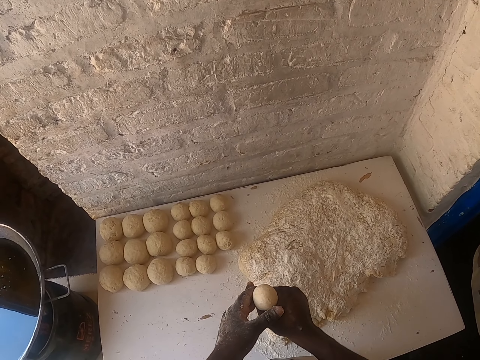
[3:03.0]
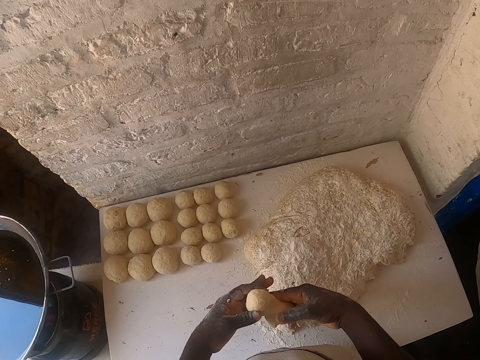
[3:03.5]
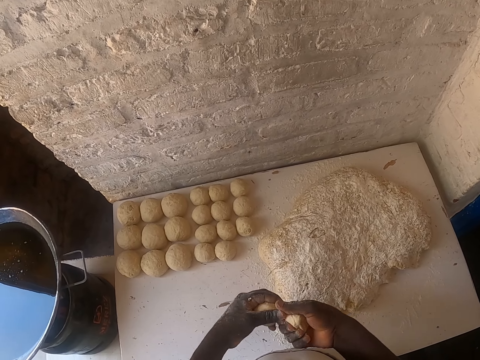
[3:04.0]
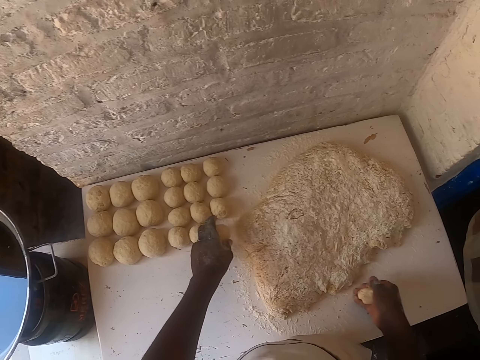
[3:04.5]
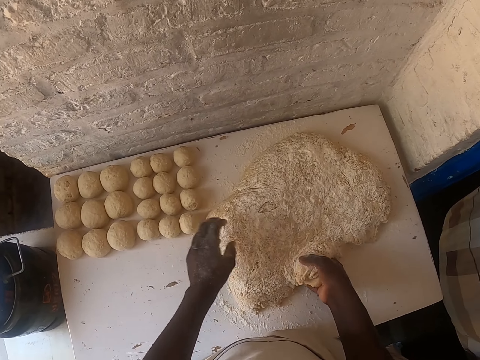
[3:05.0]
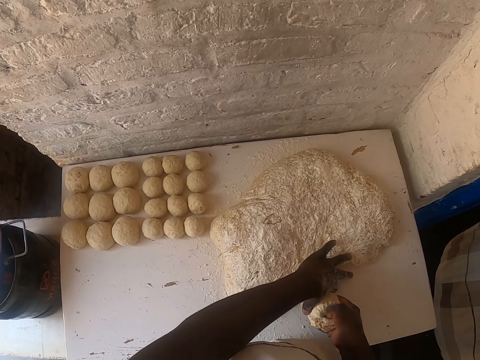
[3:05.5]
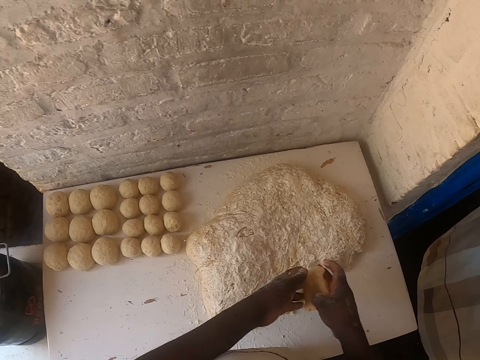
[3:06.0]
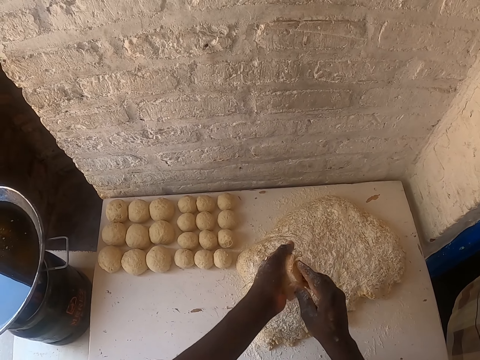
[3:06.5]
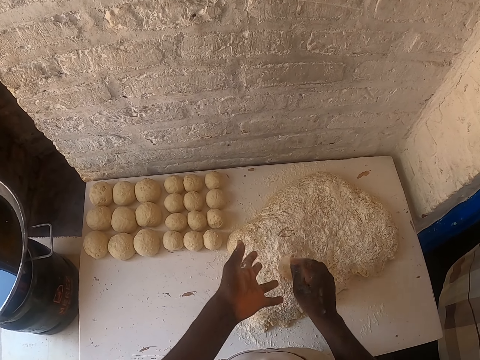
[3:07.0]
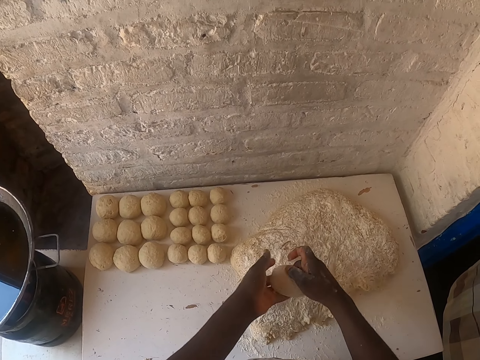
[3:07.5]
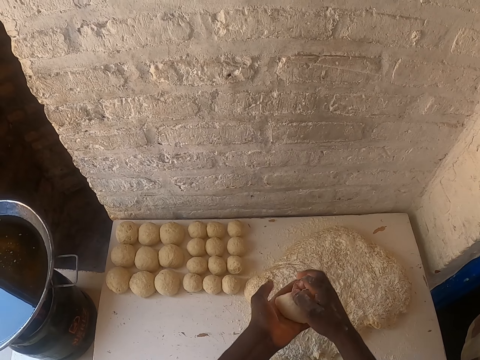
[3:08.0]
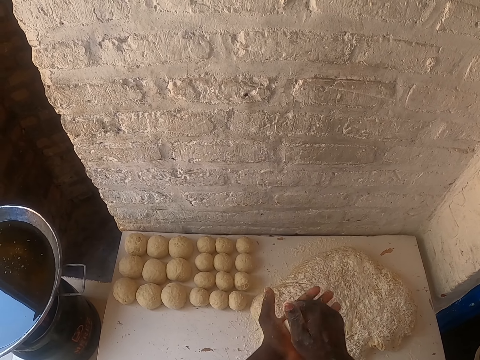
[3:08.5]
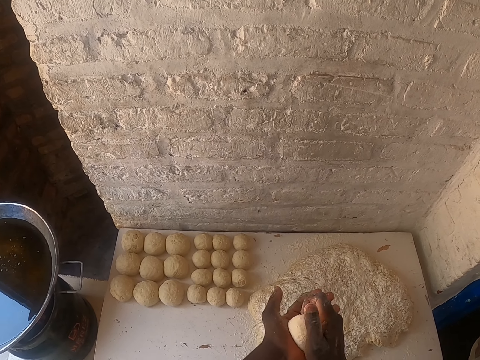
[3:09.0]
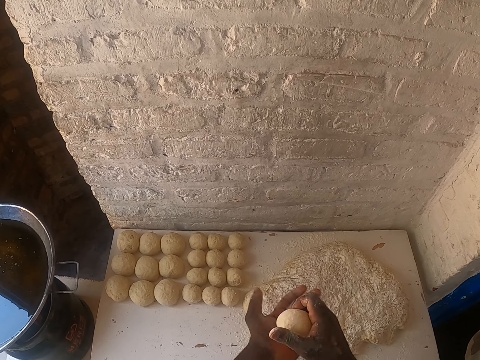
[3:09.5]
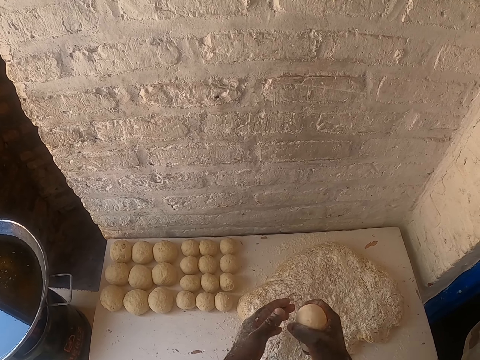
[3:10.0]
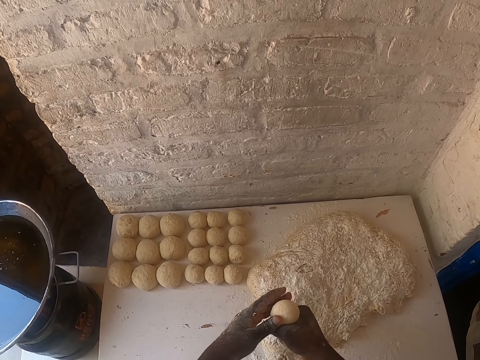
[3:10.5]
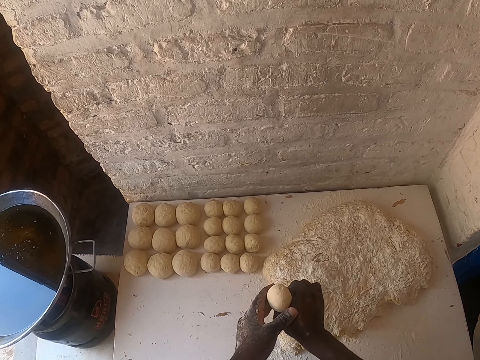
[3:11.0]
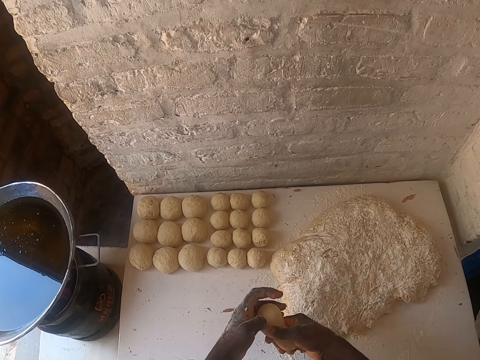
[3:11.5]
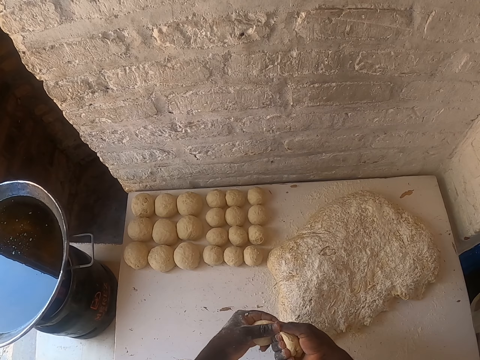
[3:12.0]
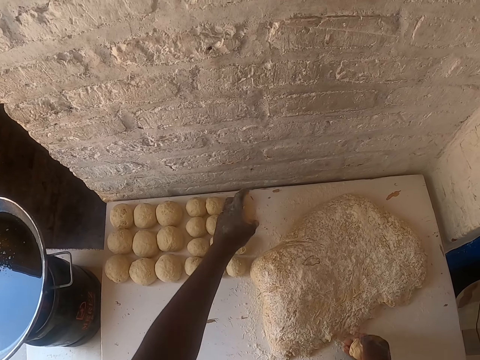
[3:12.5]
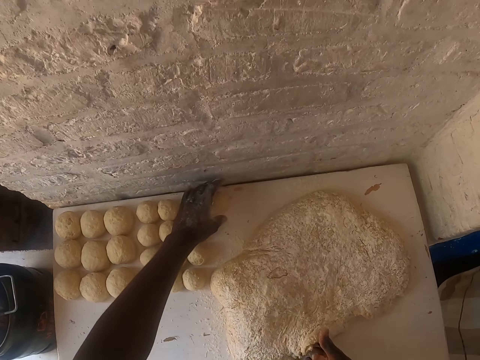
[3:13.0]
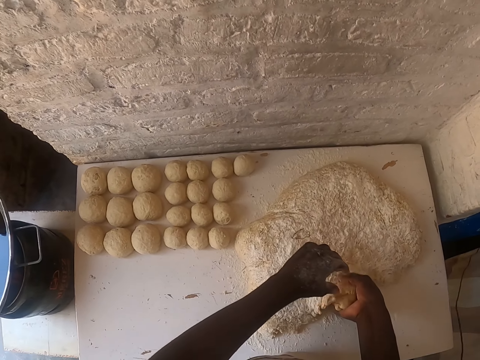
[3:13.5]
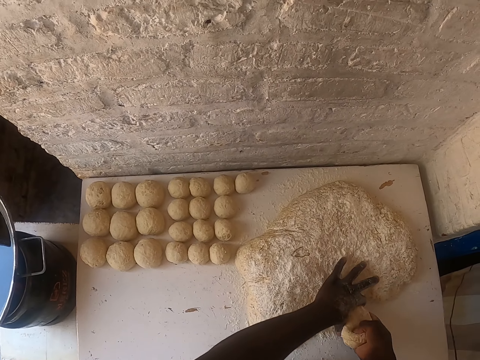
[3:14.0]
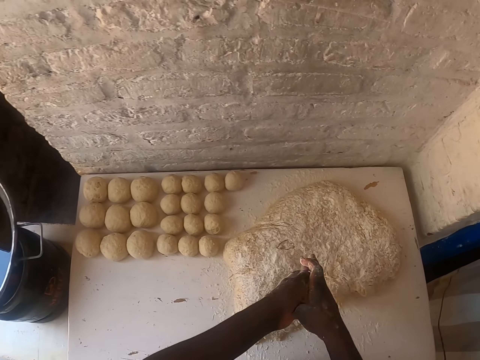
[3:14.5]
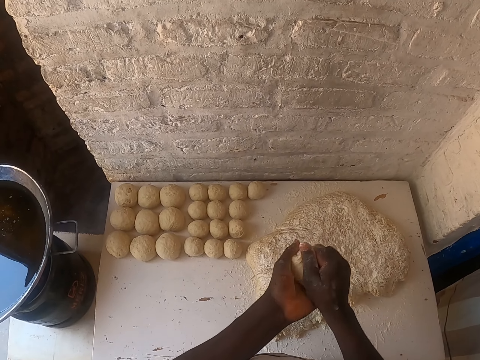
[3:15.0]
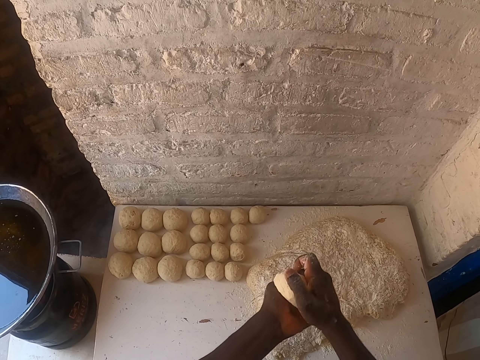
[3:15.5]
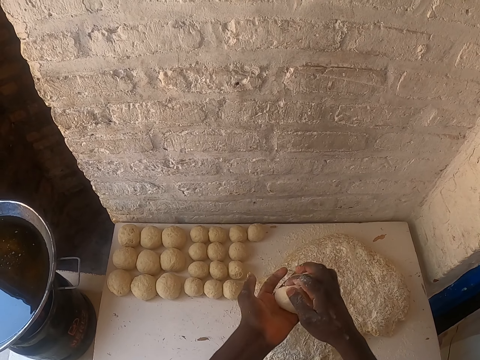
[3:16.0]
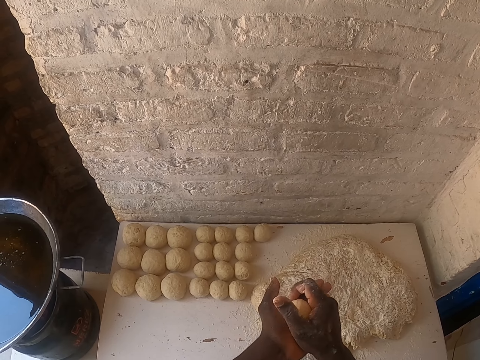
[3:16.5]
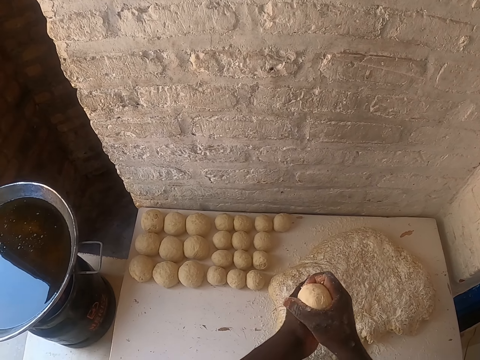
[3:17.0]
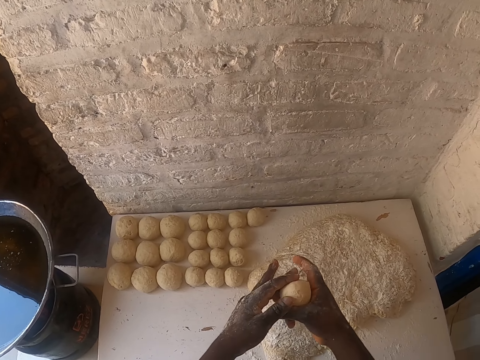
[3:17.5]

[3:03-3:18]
The camera wearer cuts the dough. They place the dough on the table. They cut the dough with the hand. They shape the dough. They cut the dough. They place the dough on the table. They cut the dough with the hand. They shape the dough.

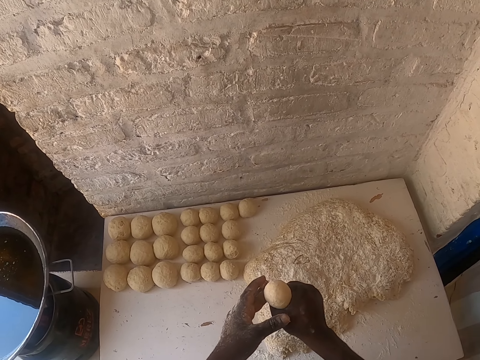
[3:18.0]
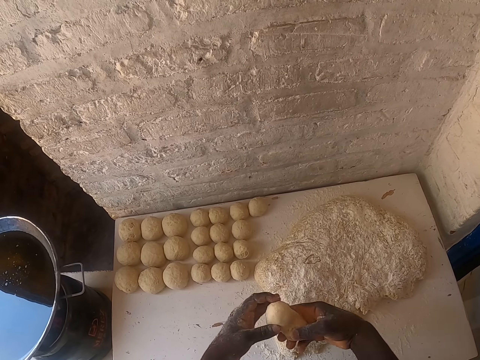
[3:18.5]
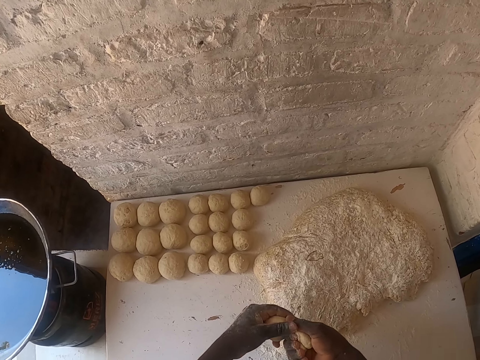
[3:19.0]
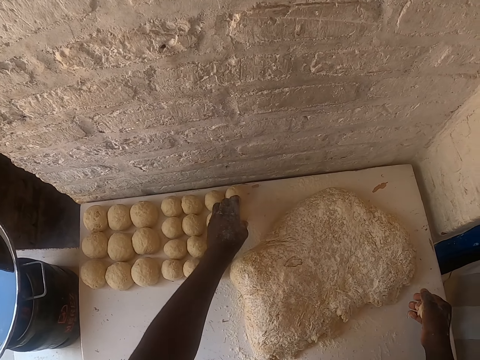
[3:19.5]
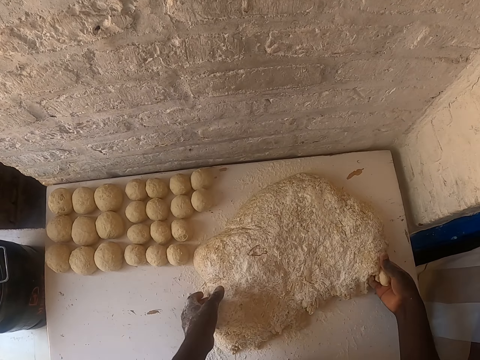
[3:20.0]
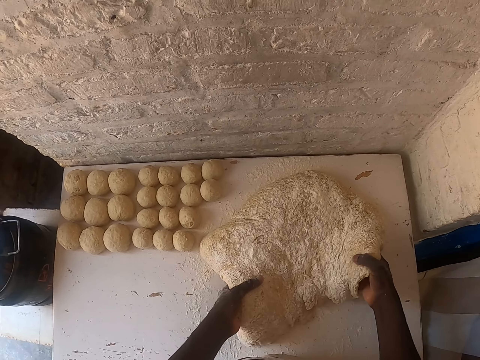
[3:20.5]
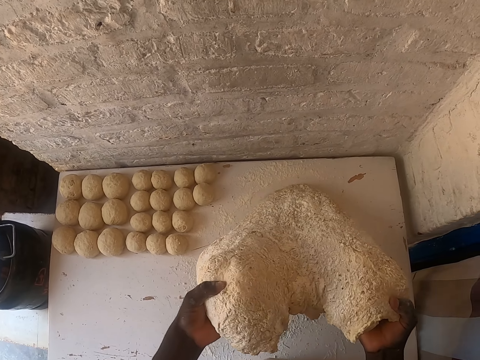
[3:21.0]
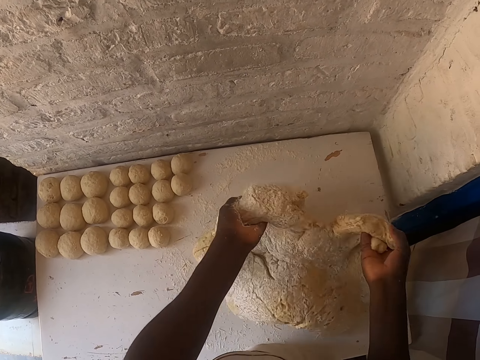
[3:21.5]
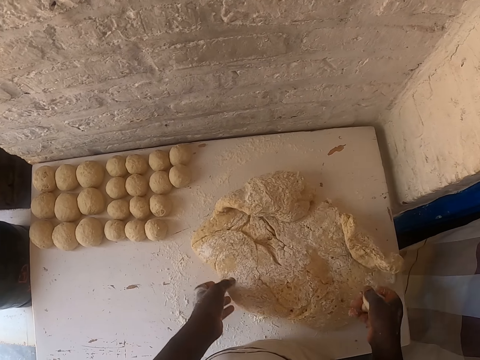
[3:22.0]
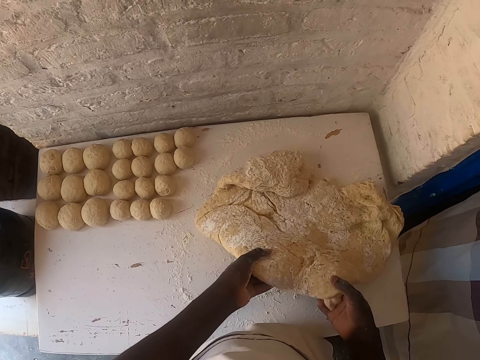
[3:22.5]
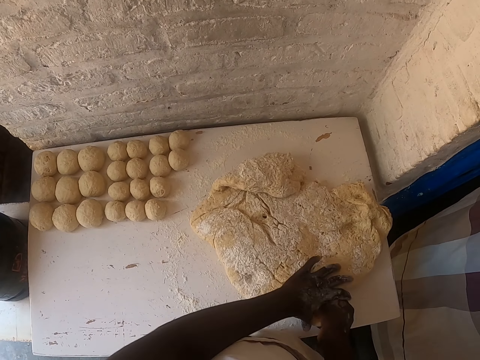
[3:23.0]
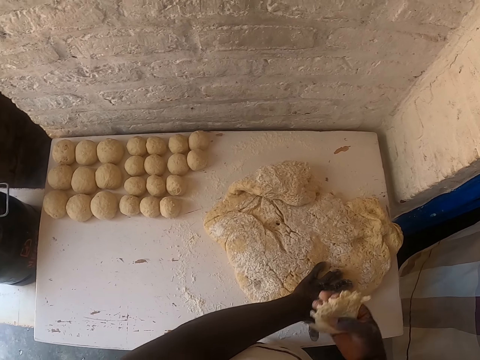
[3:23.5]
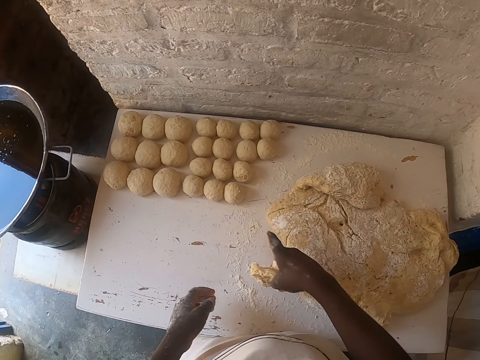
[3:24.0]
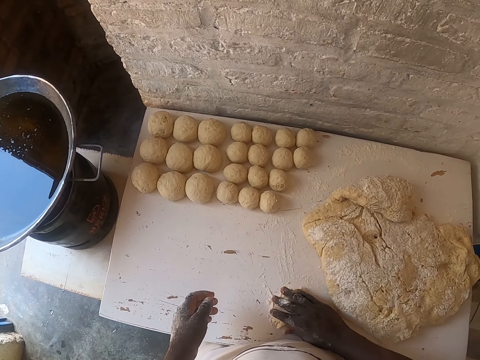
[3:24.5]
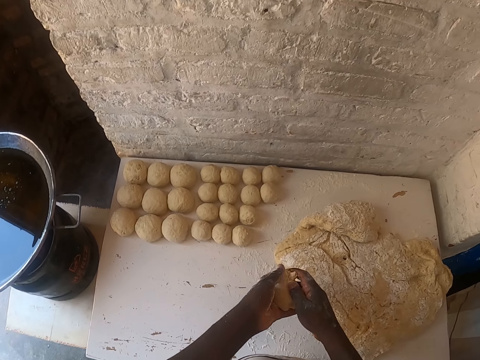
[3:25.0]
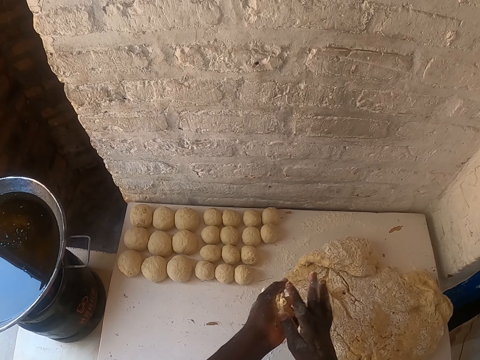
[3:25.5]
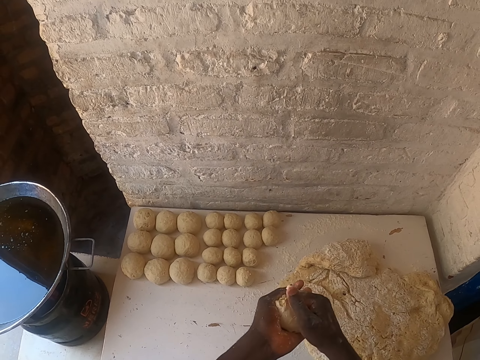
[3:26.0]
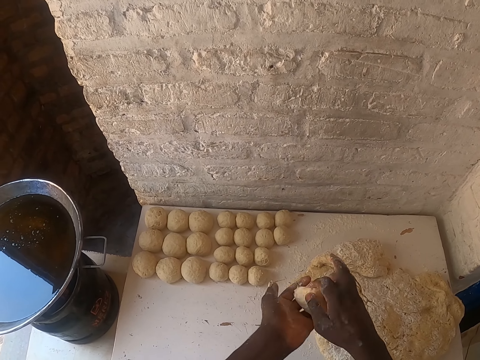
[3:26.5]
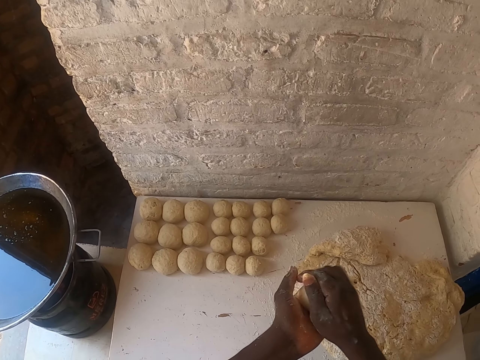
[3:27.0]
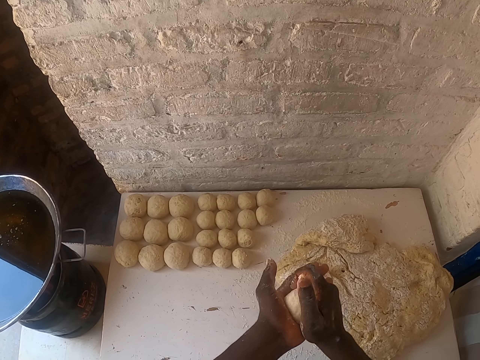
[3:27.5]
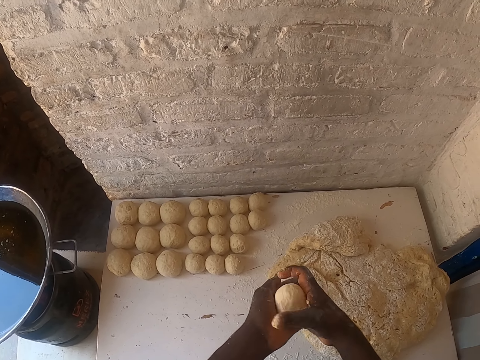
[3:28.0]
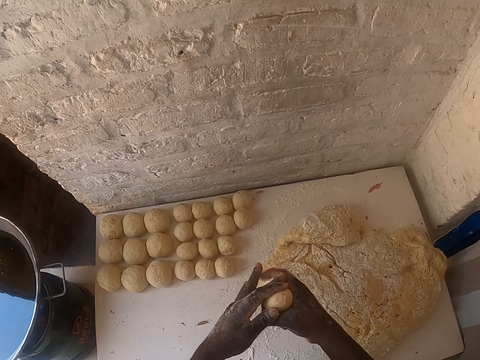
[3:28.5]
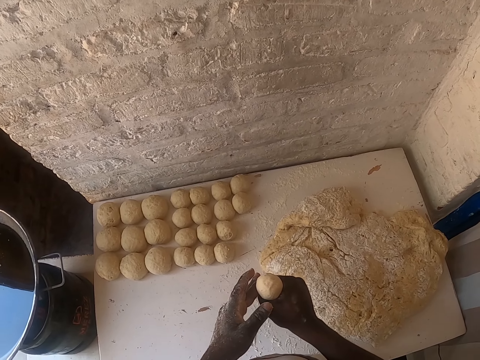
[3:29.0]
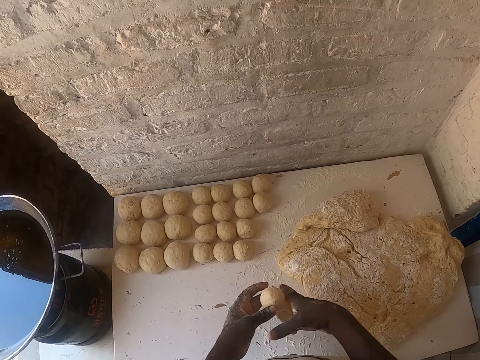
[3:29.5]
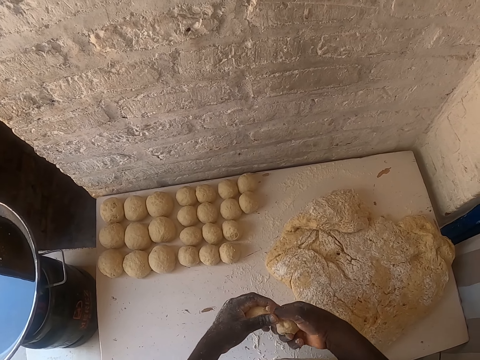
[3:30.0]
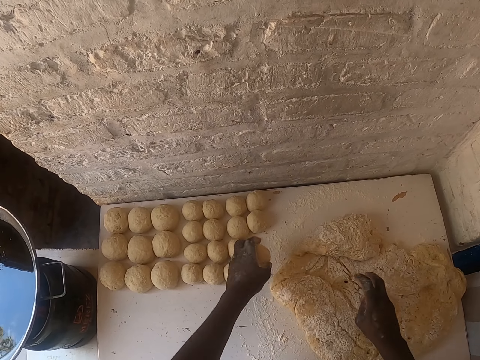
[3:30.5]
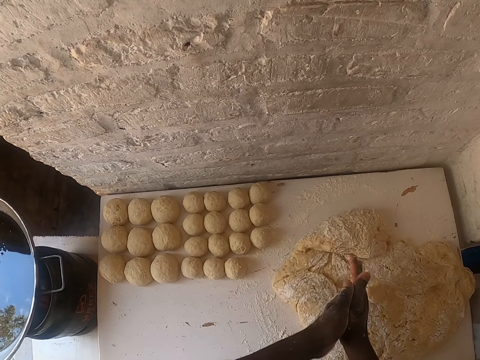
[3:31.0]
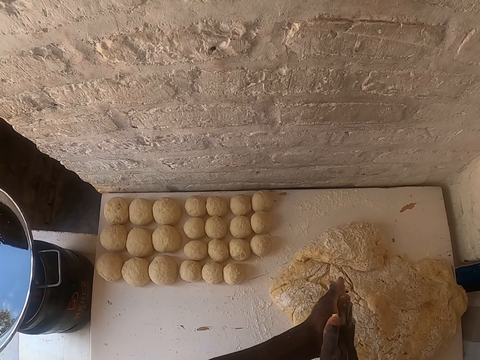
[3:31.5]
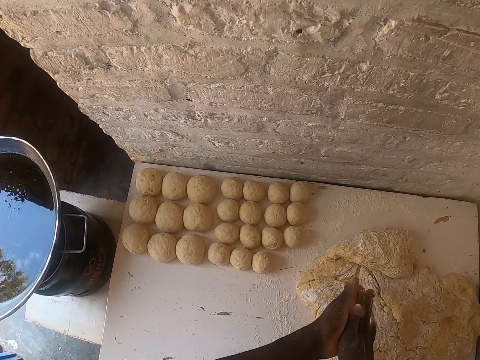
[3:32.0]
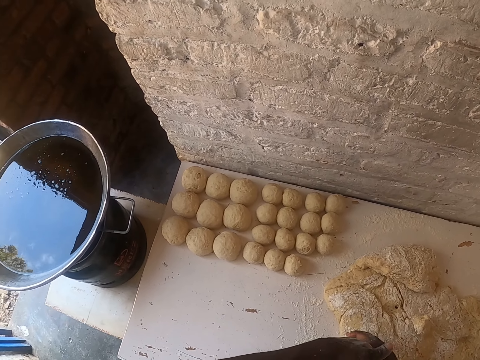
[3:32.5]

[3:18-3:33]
The camera wearer cuts the dough. He places the dough on the table. He turns the dough. He cuts the dough with the hand. He rubs the dough to the flour. He places the dough and the flour on the table. He shapes the dough. He cuts the dough. He places the dough on the table. He rubs his hands.
